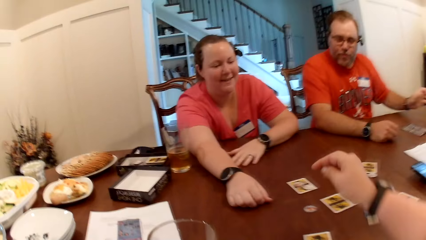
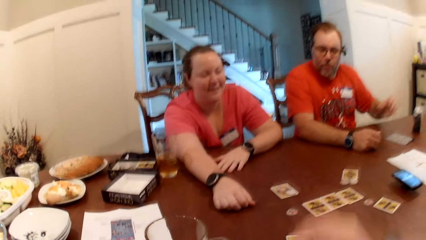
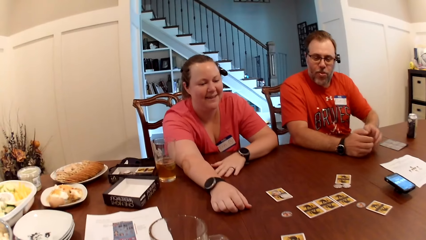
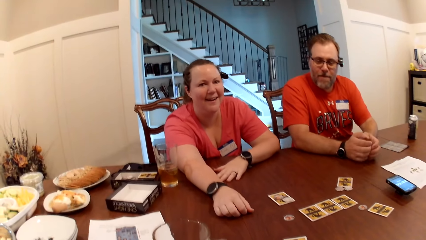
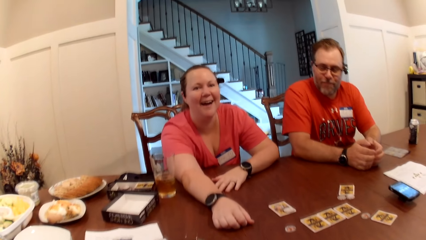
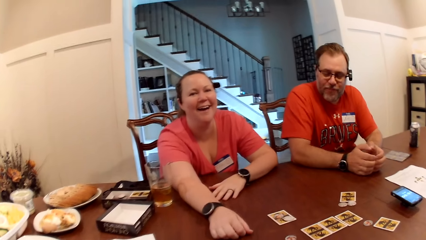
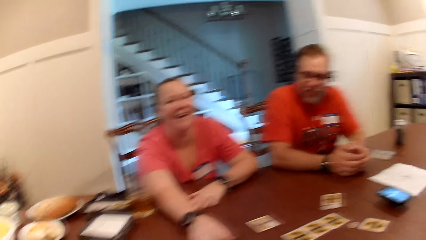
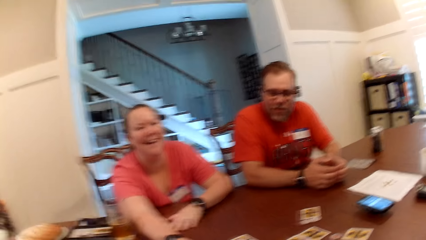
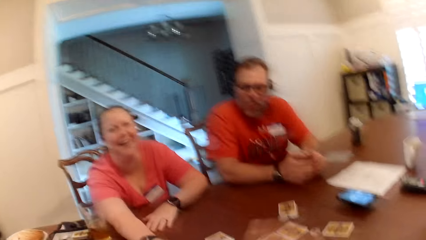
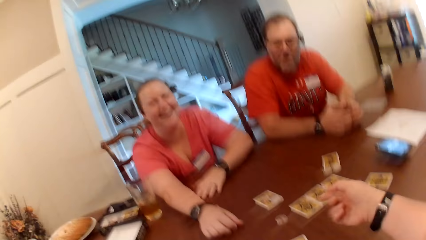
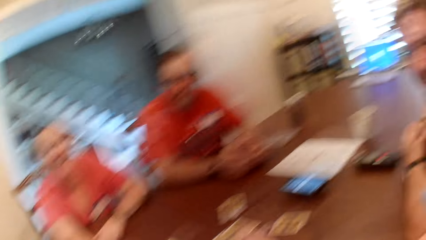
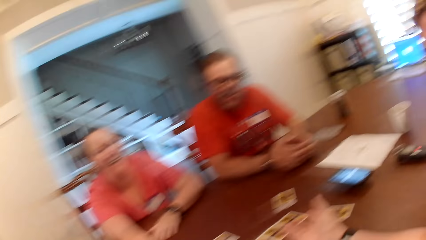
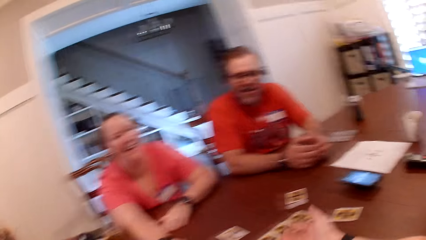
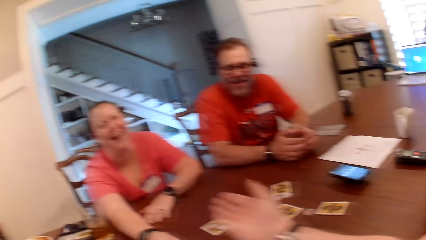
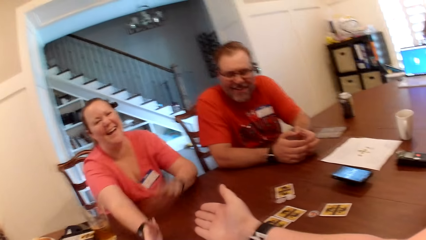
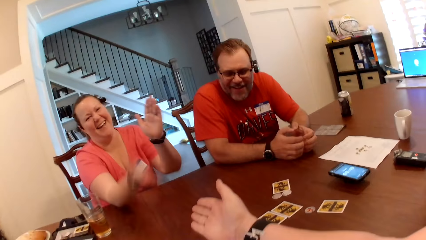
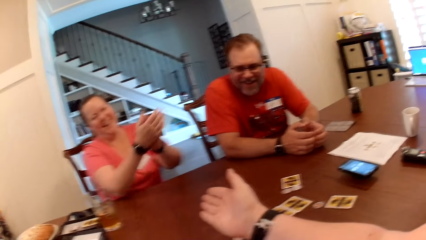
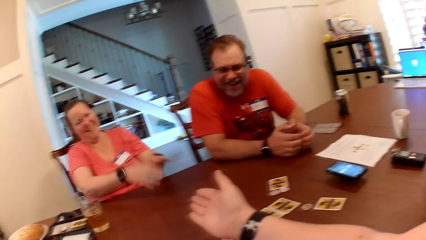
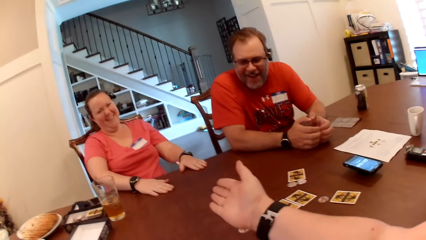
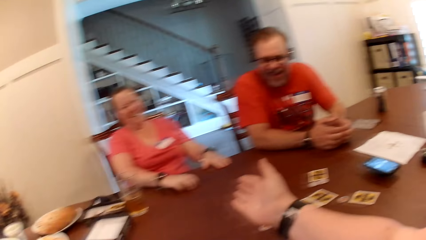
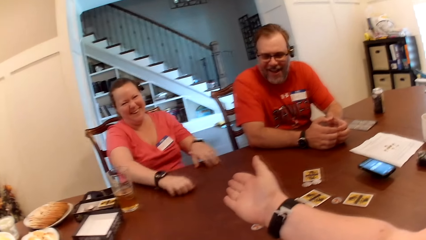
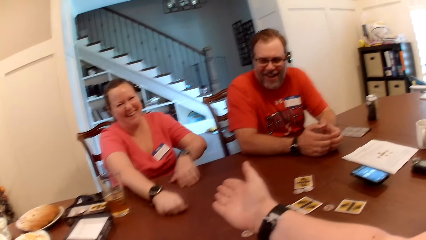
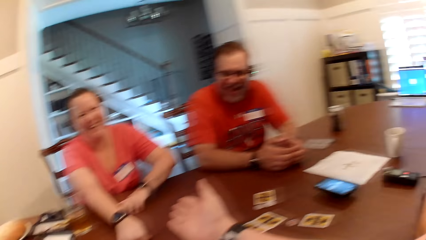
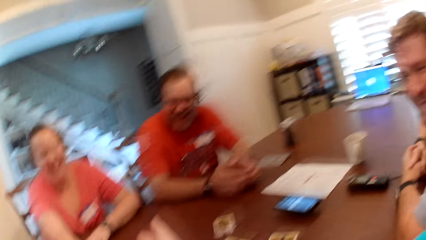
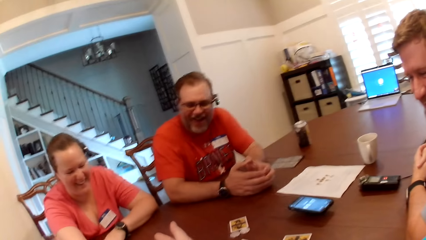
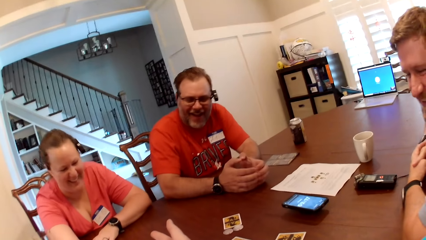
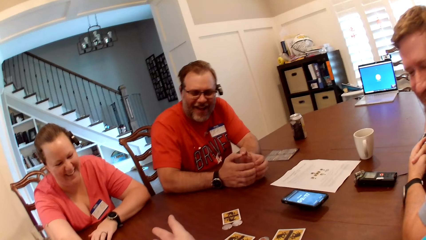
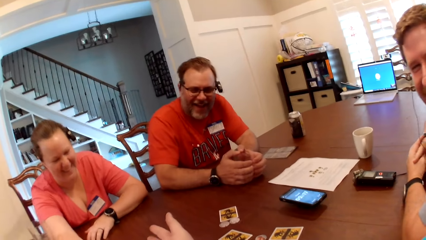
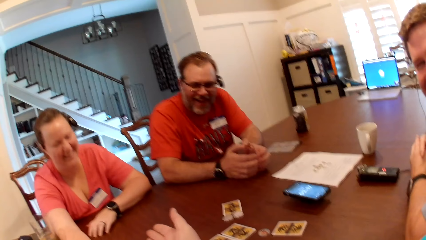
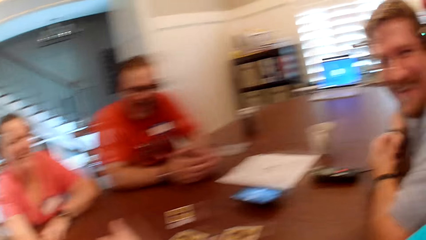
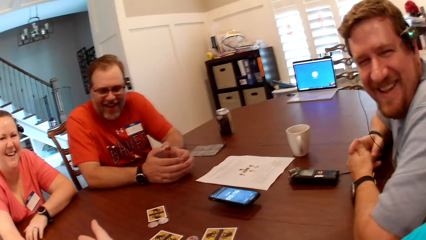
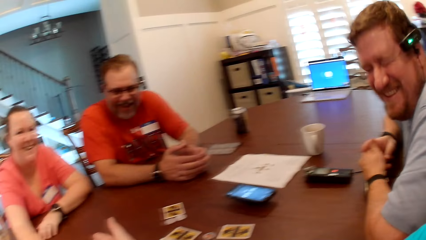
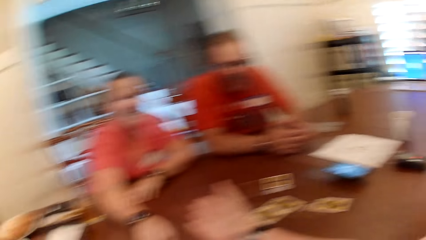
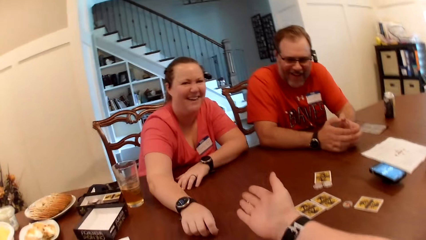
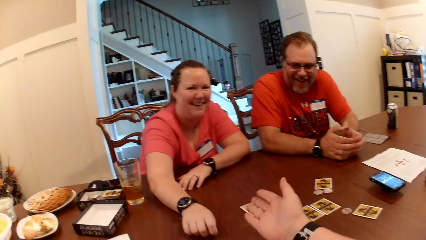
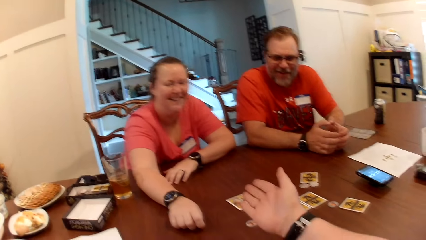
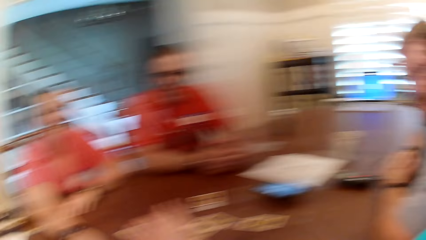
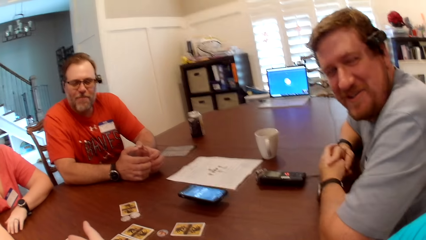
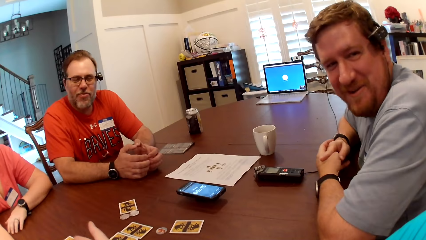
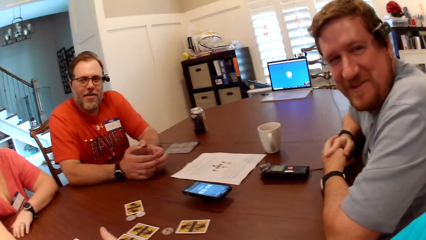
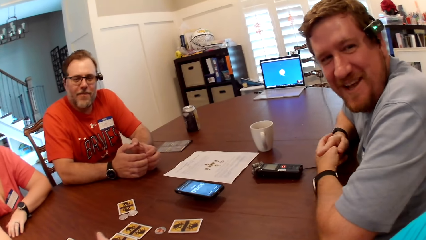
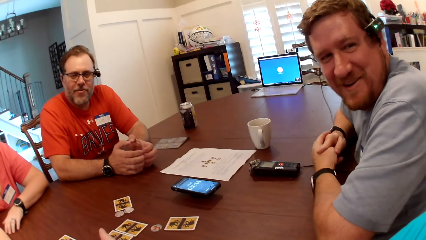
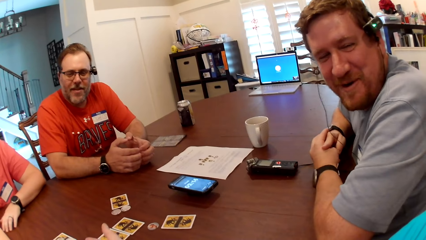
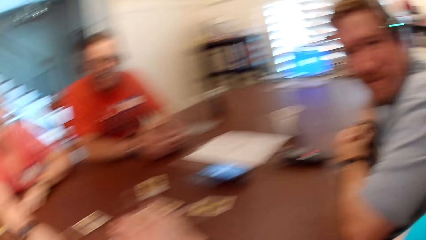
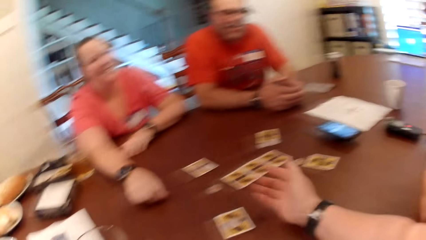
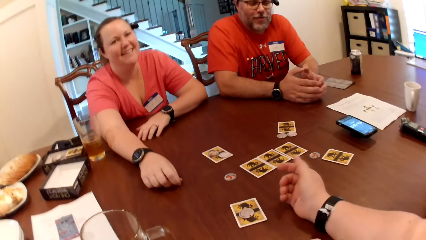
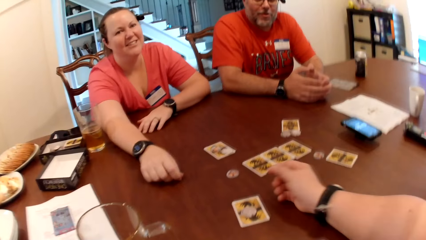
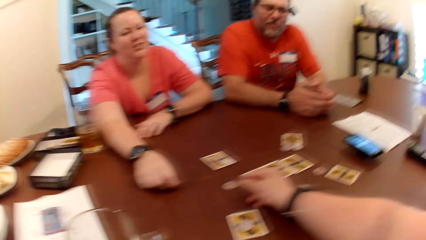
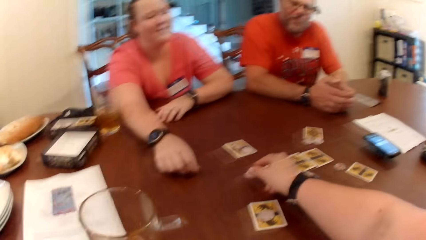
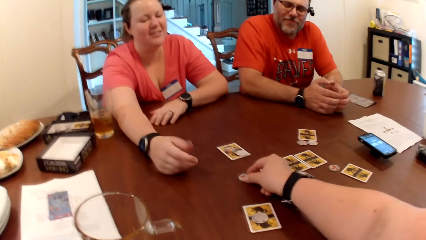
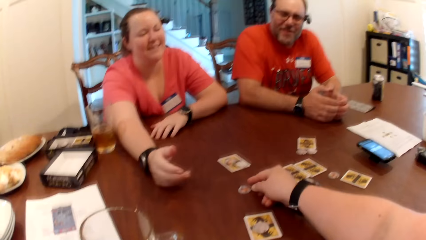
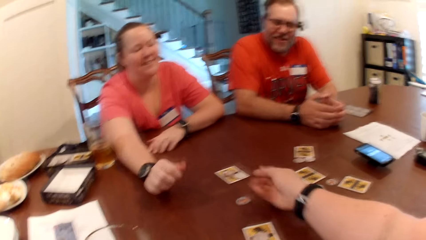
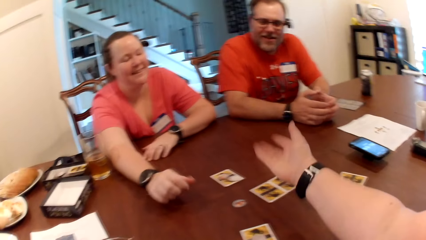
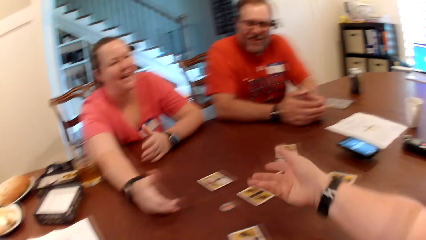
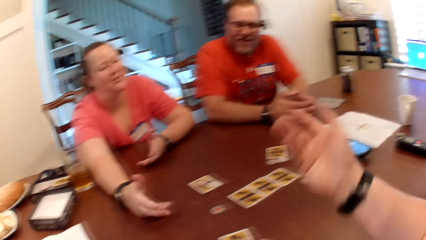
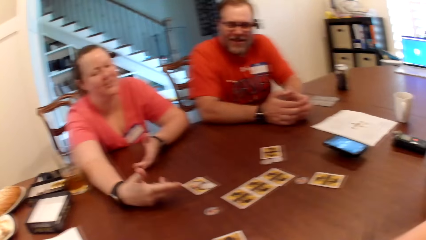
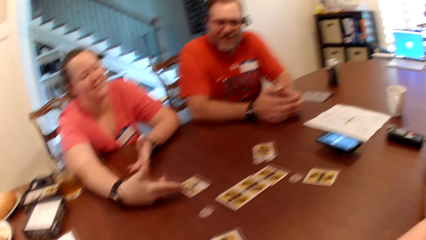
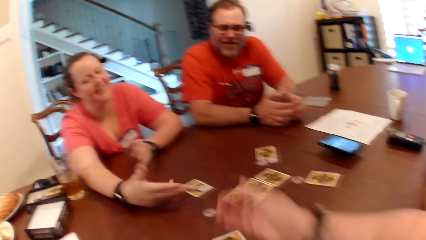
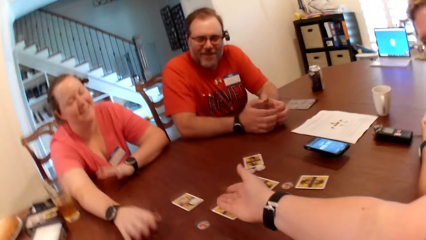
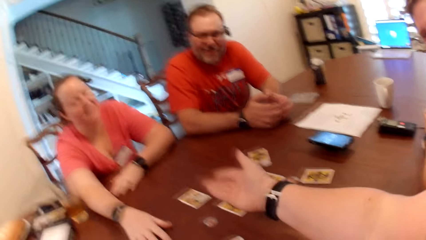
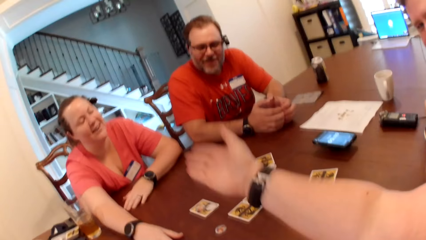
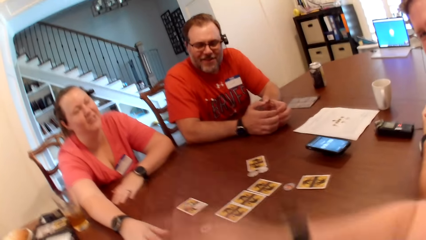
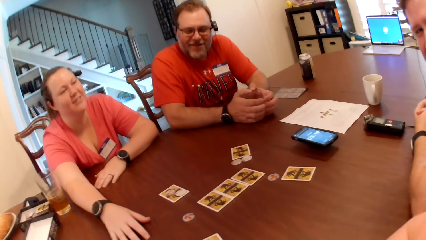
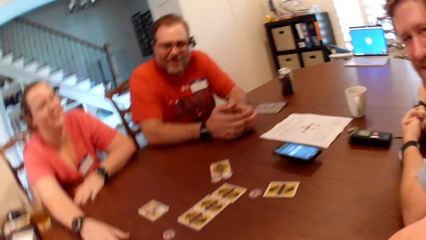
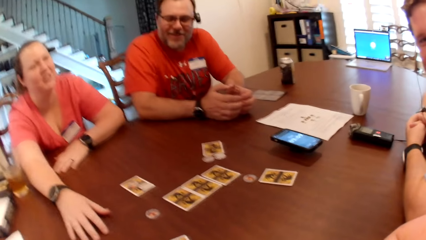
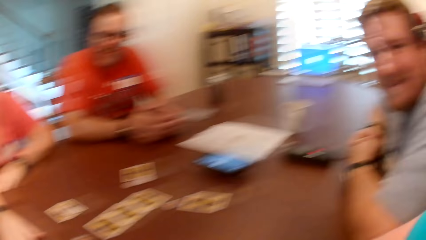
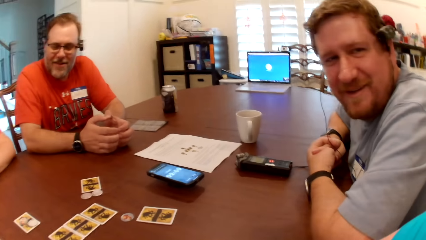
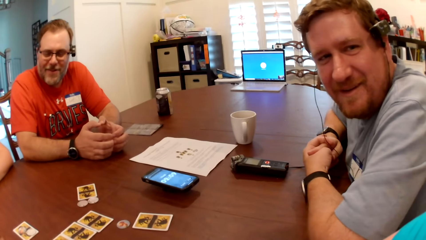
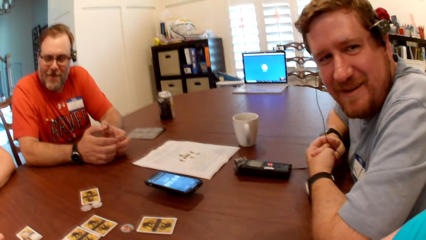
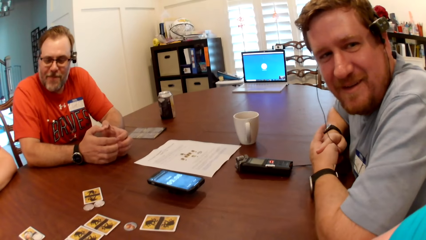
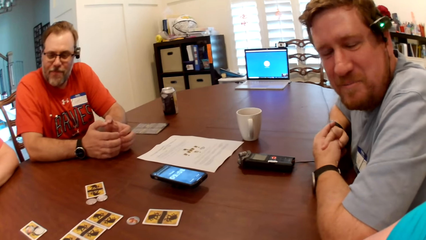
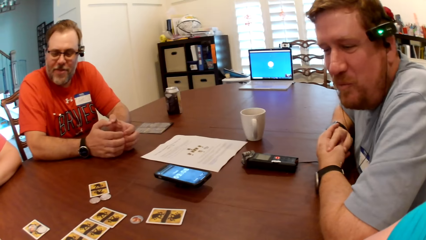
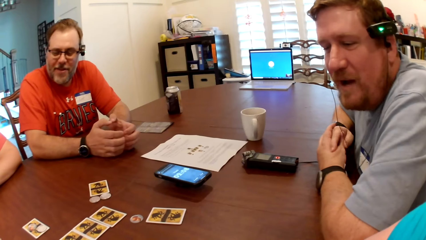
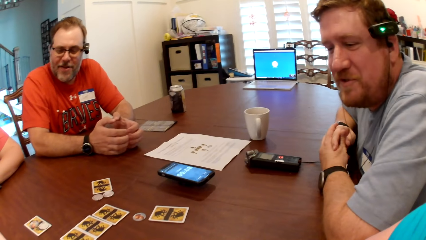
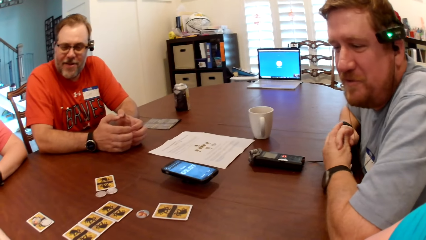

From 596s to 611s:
The camera wearer places the game tile in her right hand on a card on the table. She talks to a man and a woman. She touches a game tile on the table with her right hand.
